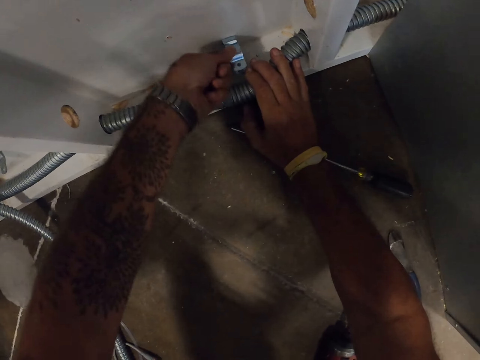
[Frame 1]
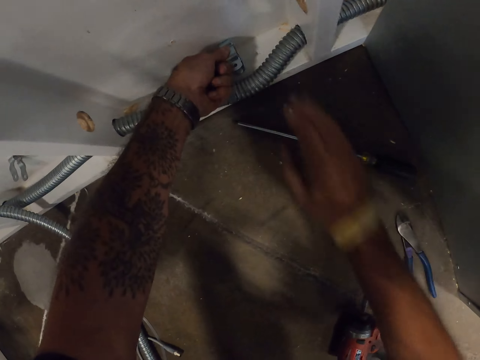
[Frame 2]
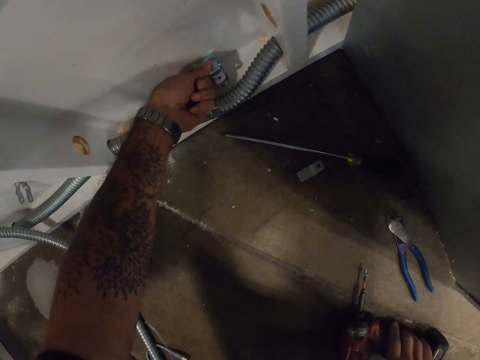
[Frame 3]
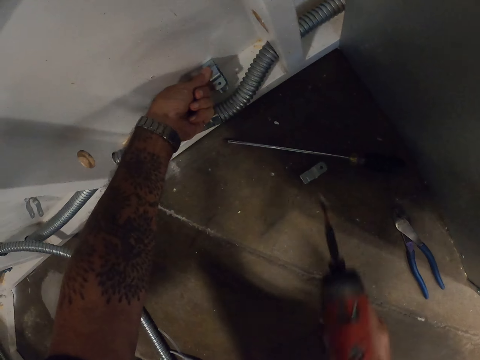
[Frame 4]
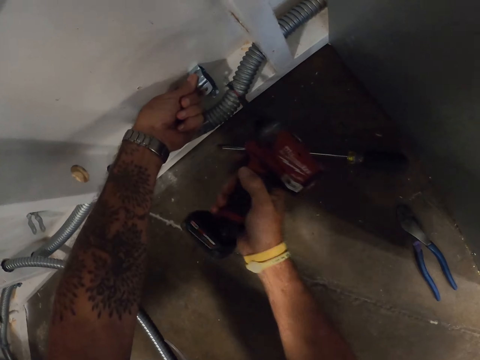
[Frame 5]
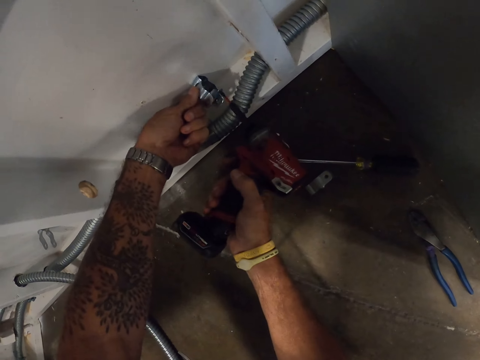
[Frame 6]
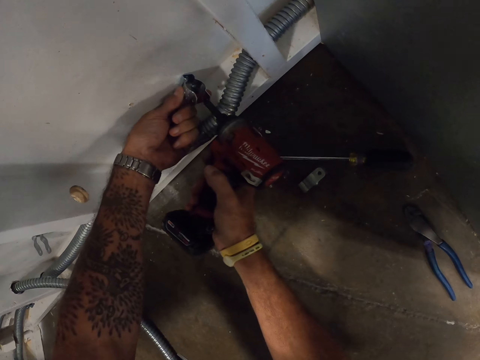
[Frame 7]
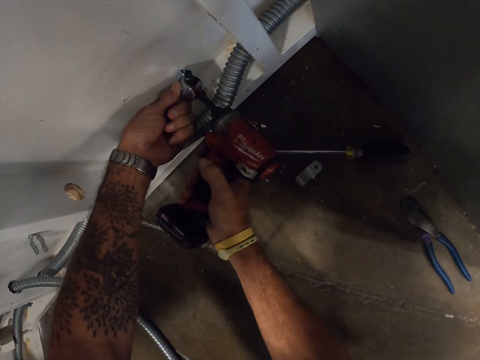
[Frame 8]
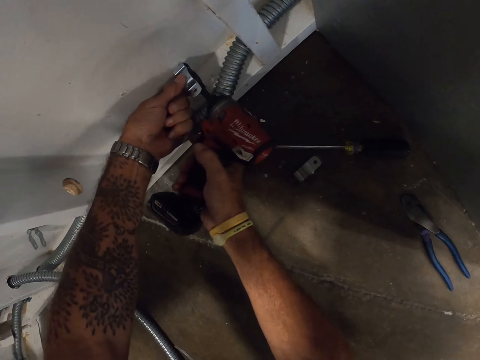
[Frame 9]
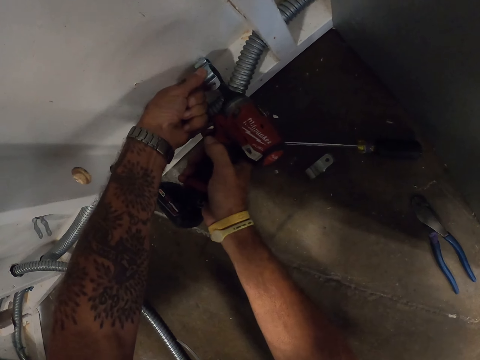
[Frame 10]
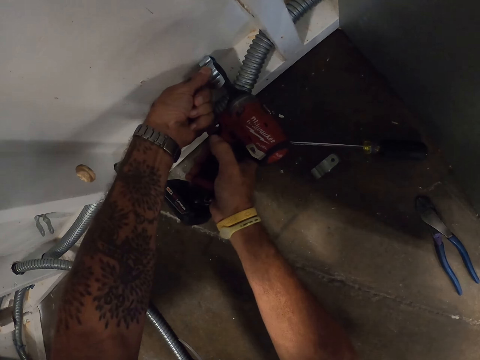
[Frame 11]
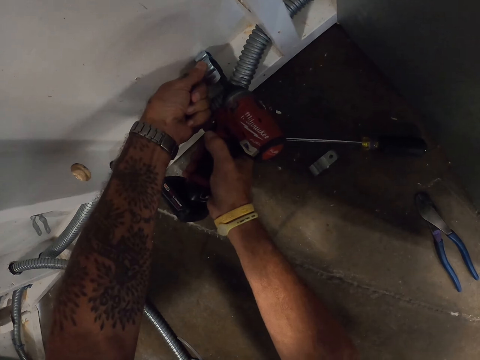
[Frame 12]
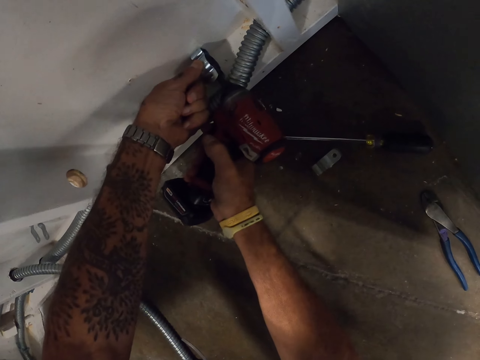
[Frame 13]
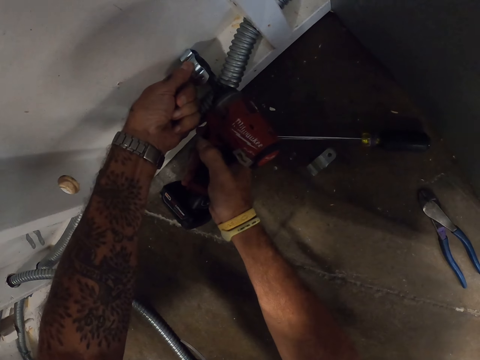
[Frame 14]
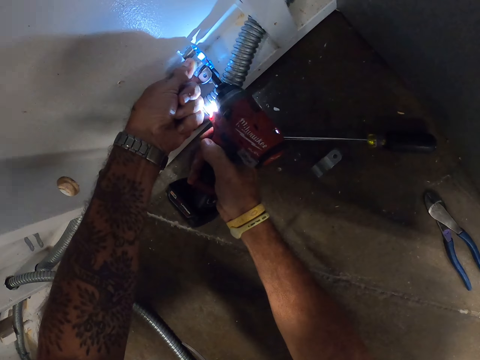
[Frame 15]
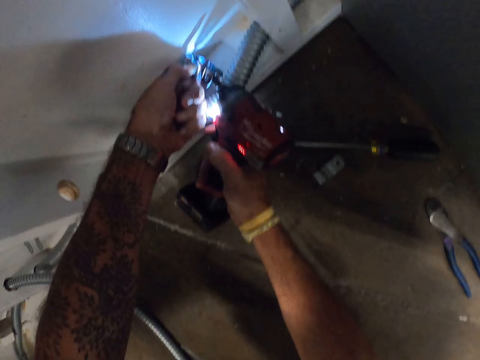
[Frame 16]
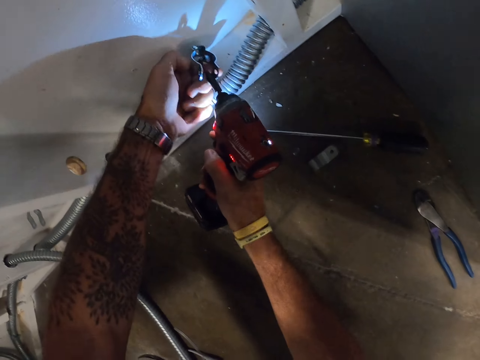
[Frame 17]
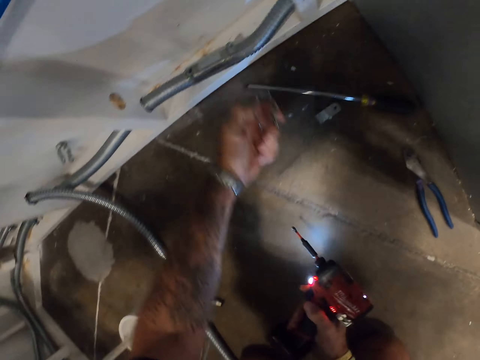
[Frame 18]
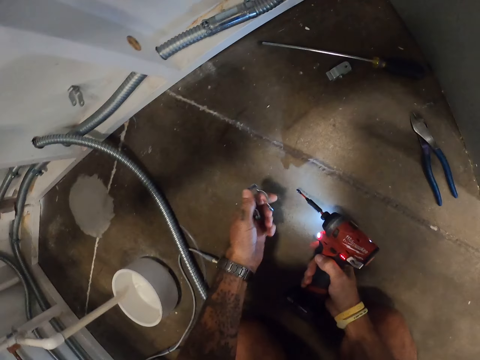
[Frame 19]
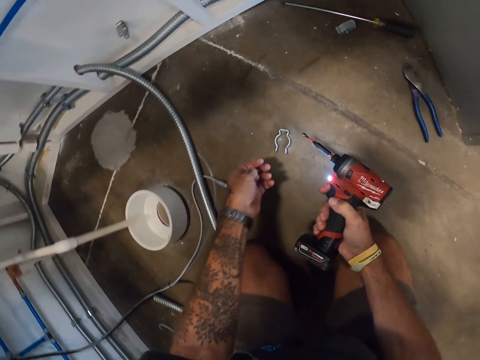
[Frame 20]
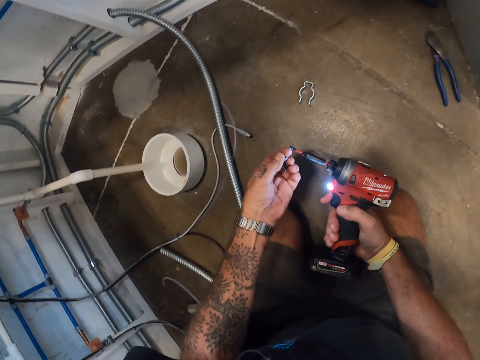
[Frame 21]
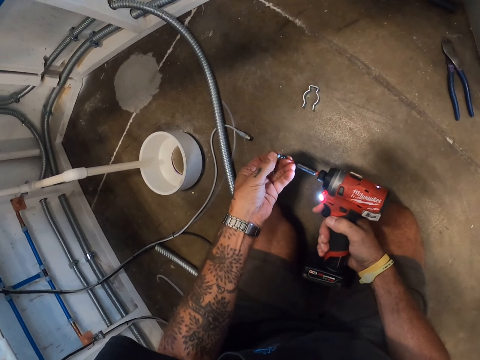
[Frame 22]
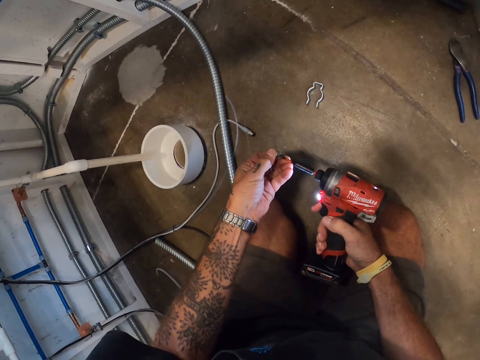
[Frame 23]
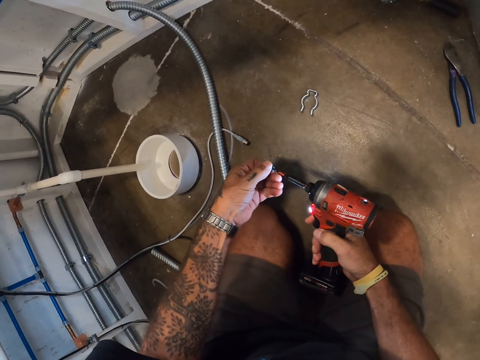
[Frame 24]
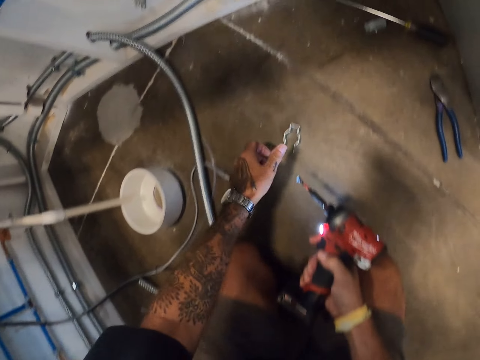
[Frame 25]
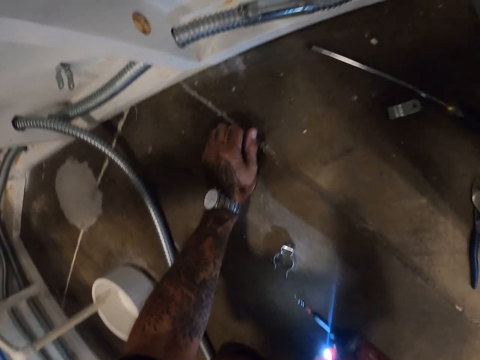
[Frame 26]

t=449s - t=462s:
The camera wearer places a holder clip on the pipe. They pick up a drill. They fix the holder clip with the drill. They drop the holder clip down. They insert a screw on the drill.

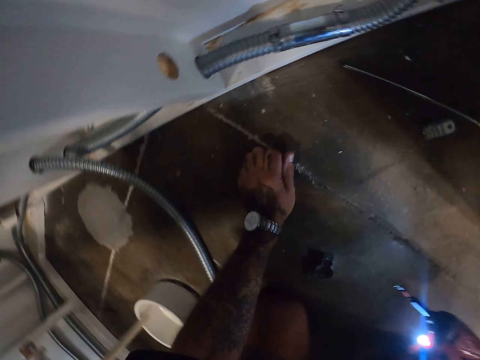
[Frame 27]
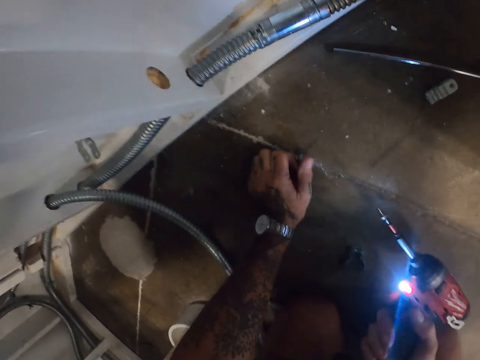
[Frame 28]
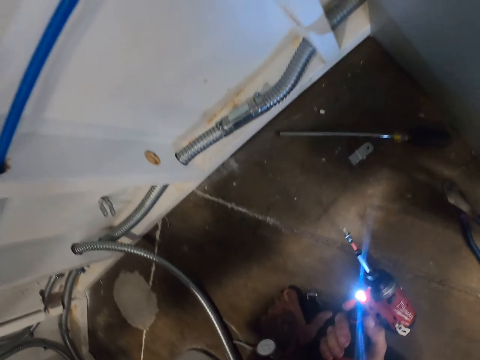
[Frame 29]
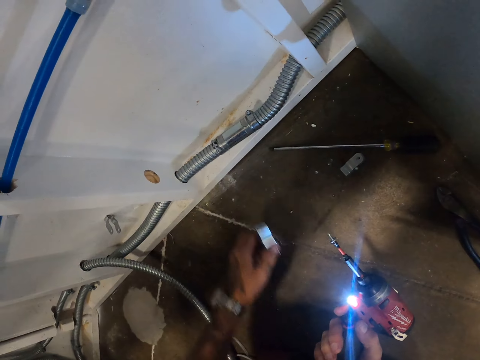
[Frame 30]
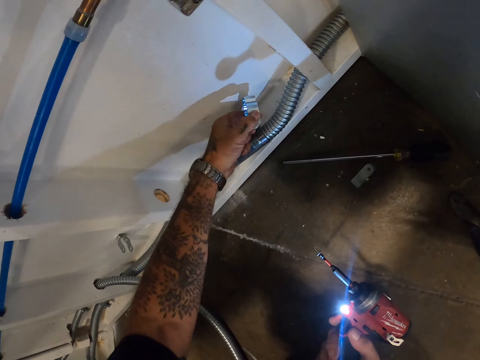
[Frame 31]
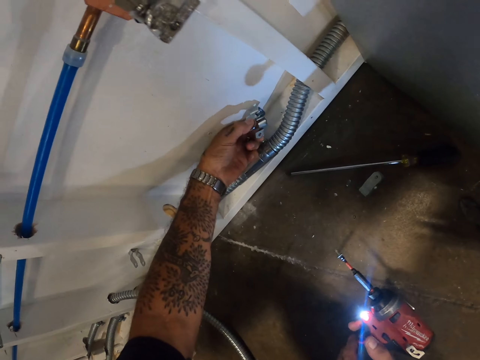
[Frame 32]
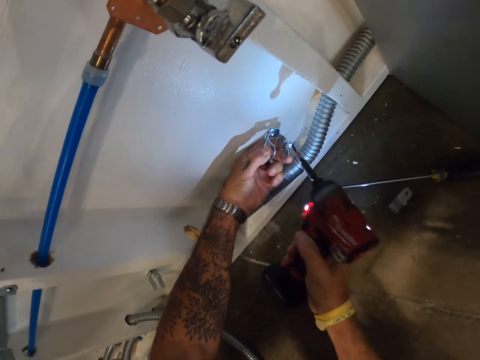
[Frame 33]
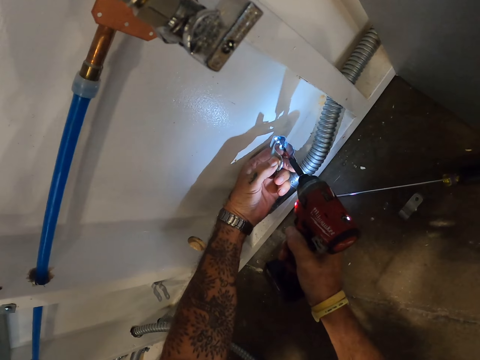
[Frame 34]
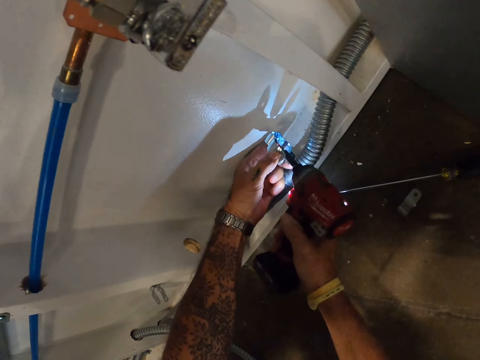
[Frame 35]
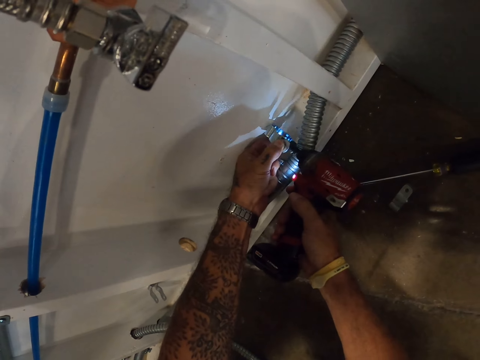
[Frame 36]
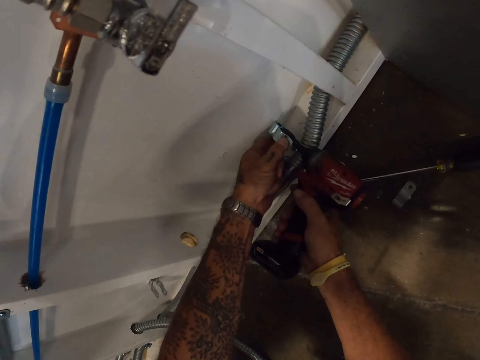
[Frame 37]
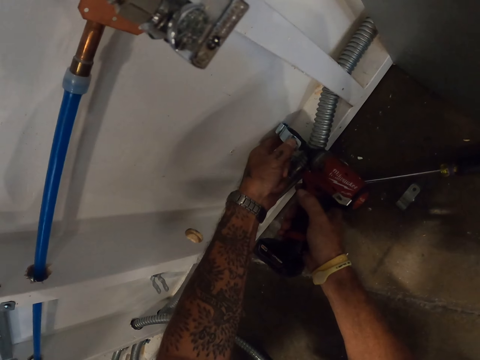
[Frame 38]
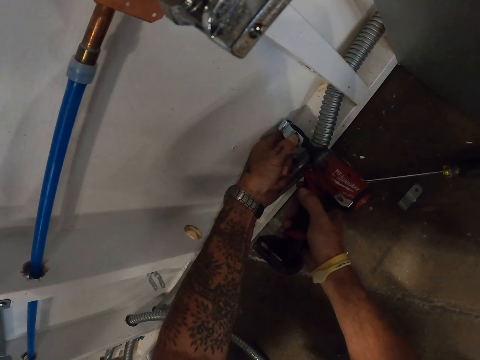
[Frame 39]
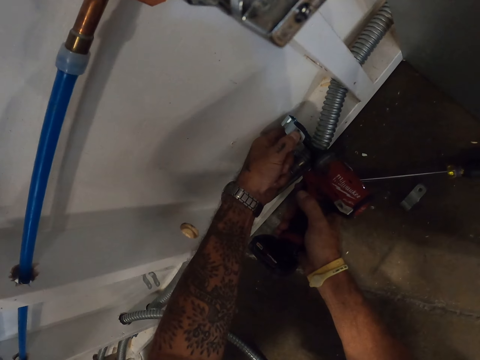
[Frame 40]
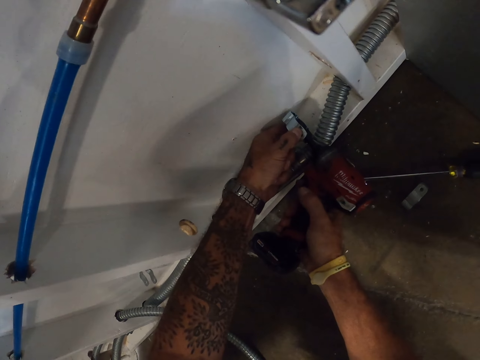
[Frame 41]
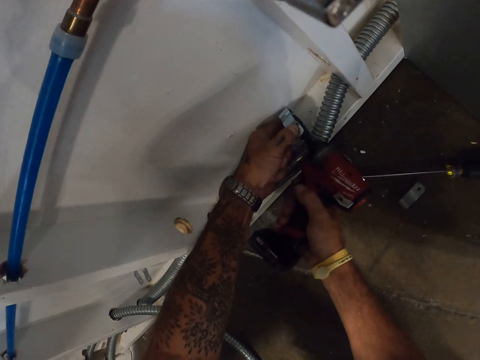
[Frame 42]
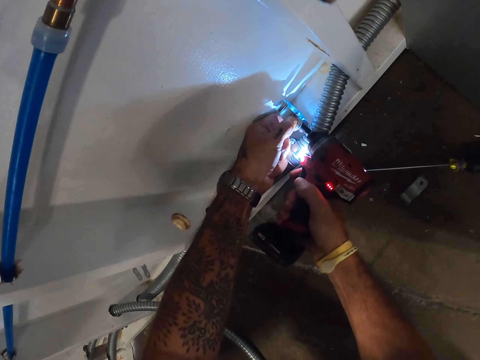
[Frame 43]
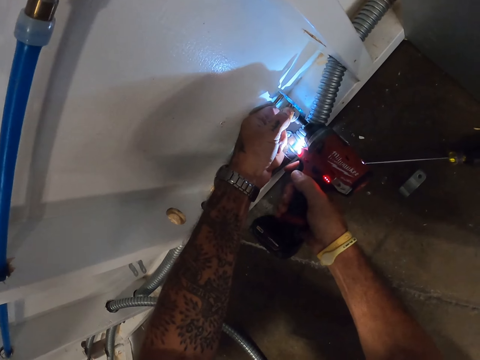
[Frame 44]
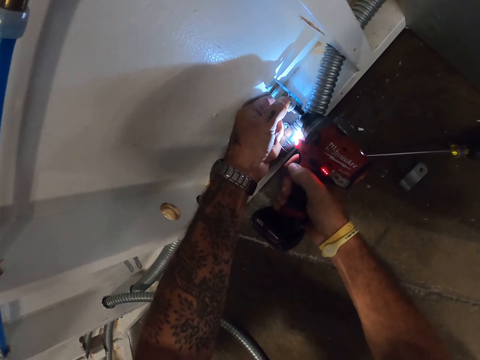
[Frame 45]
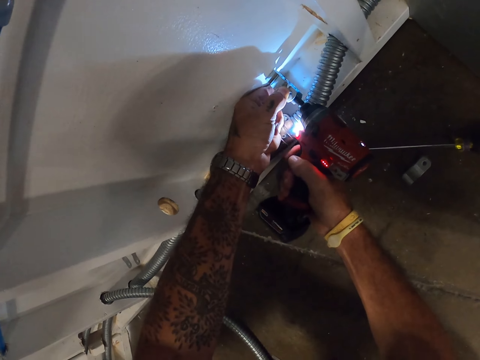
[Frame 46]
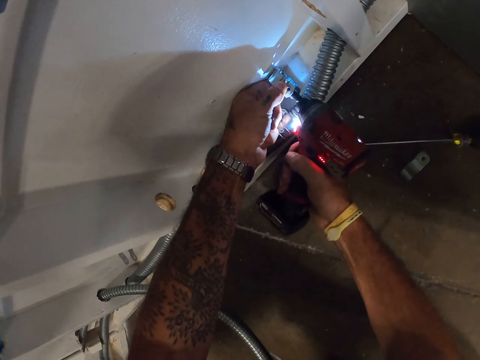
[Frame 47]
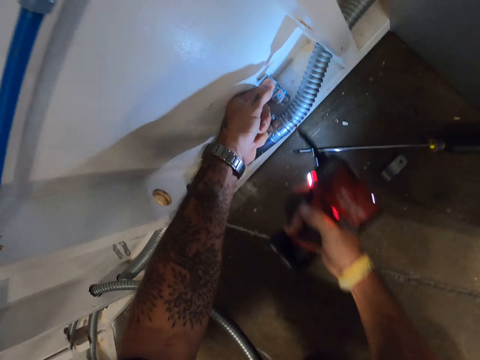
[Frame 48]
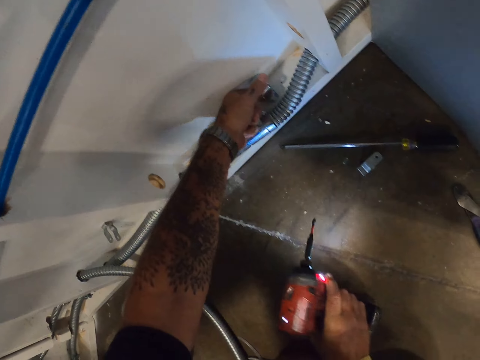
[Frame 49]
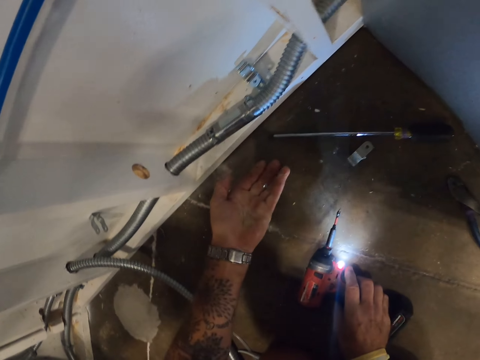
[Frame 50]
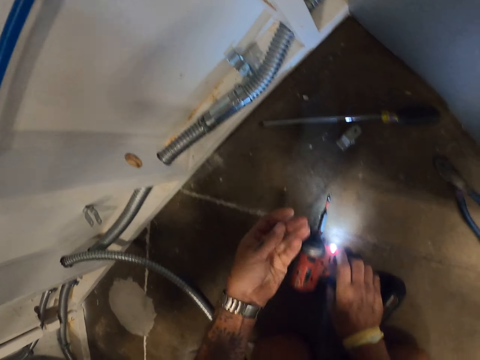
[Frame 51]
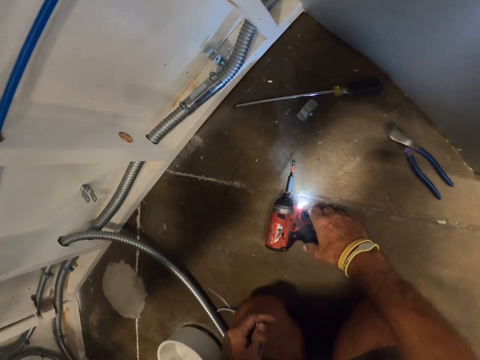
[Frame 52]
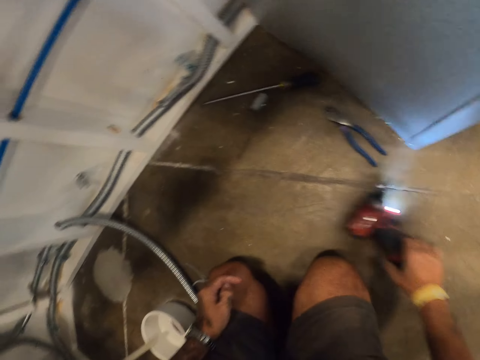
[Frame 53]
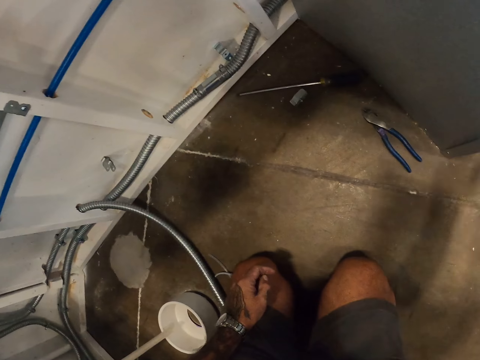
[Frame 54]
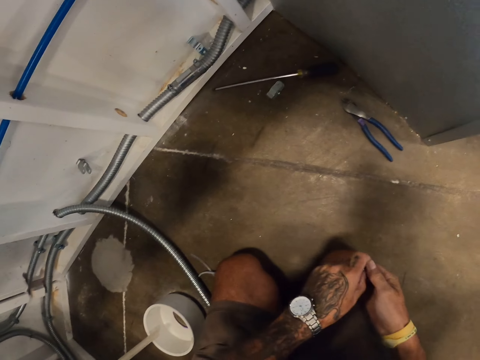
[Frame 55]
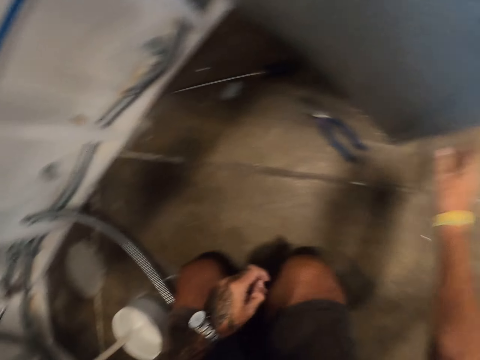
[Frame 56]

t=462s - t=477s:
The camera wearer picks up a holder clip. They place the holder clip on the wall. They fix the holder clip with a drill. They drop the drill on the floor. They move the drilling gun on the floor. They remove the drill on the floor.
